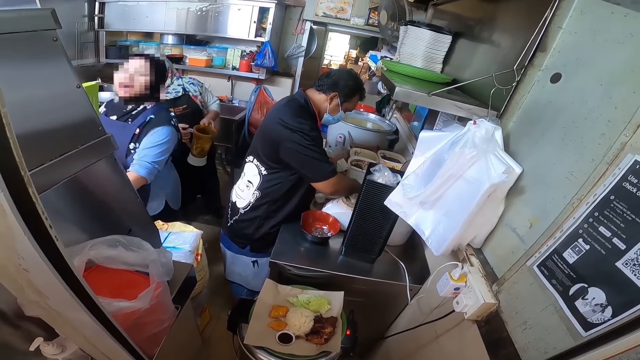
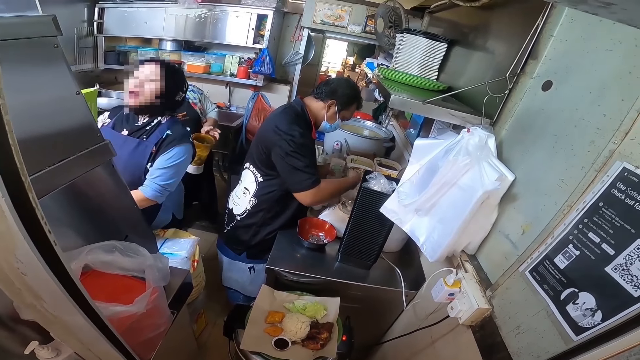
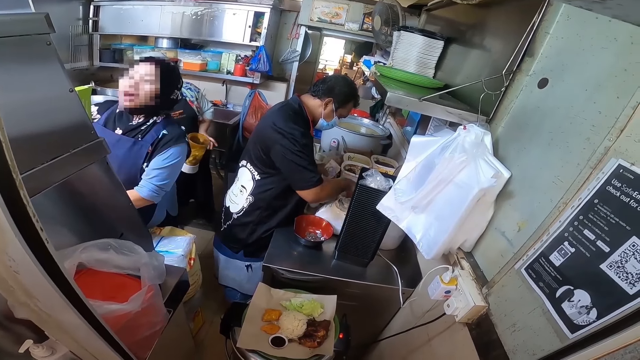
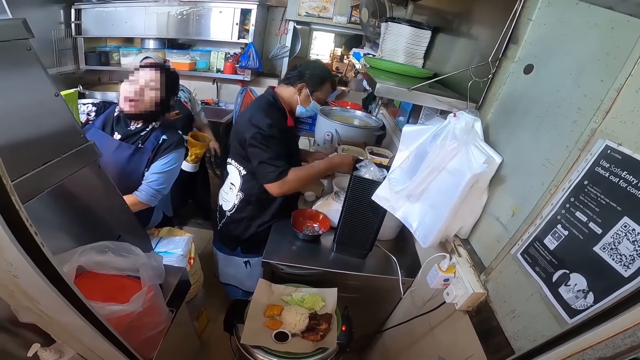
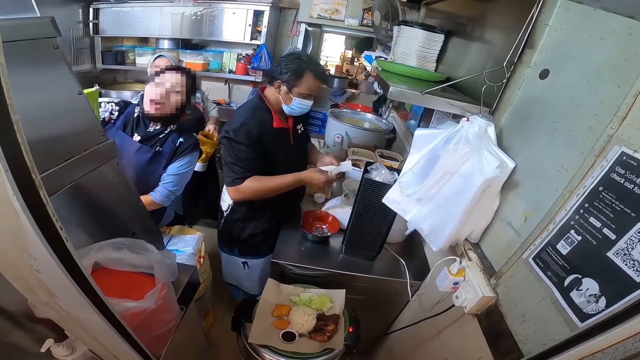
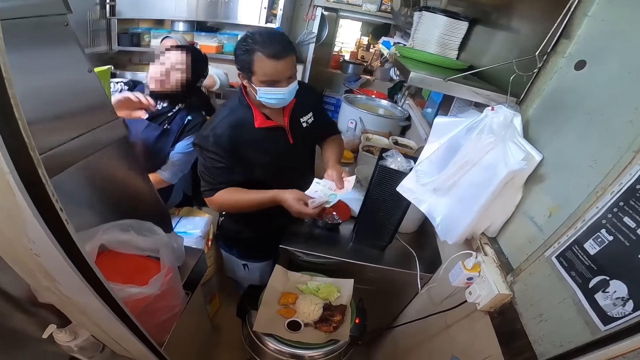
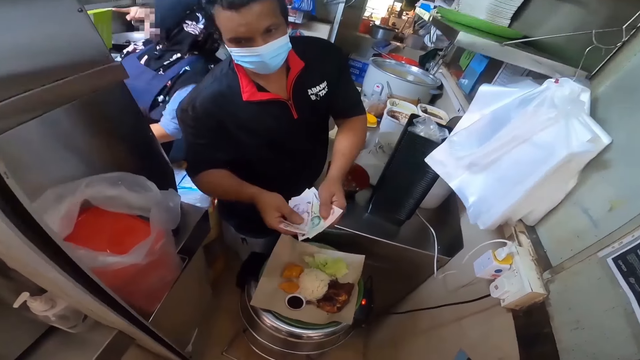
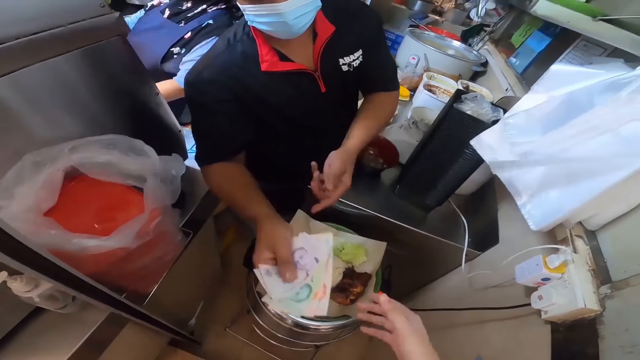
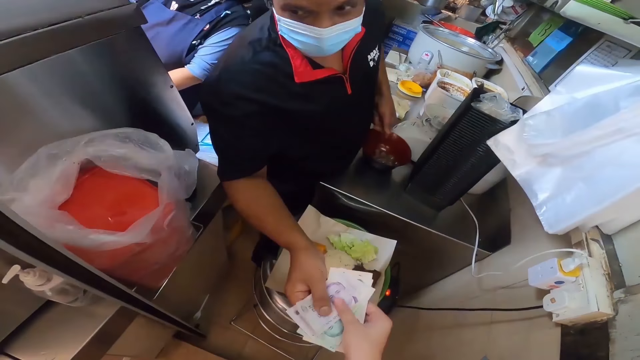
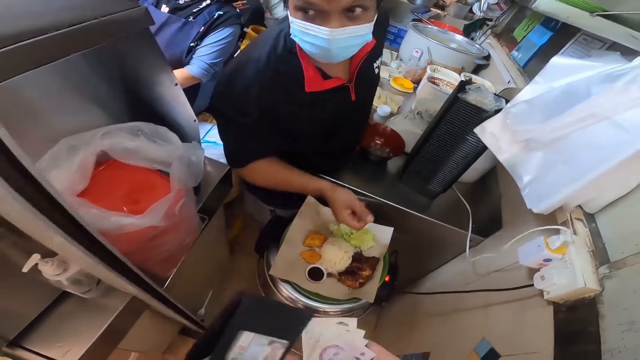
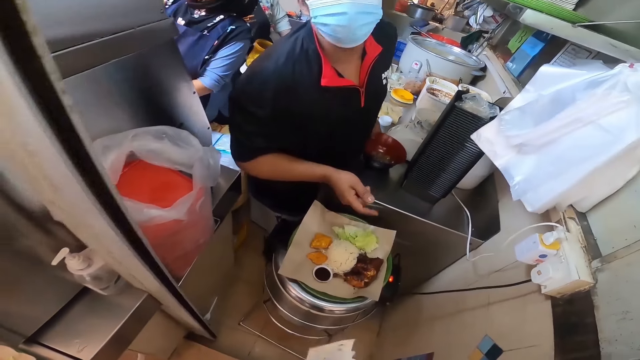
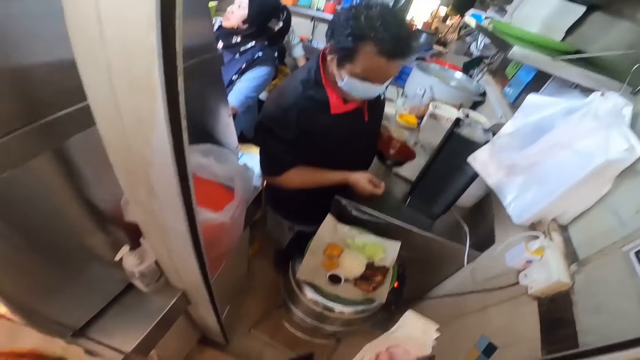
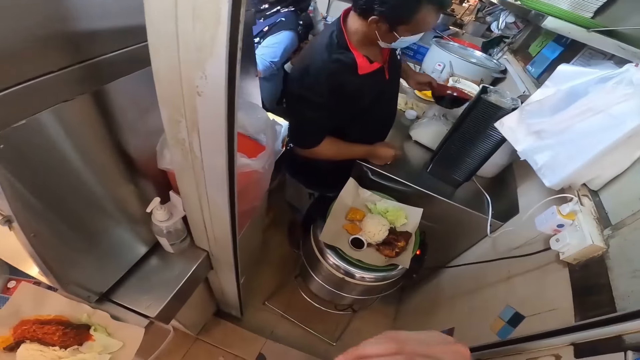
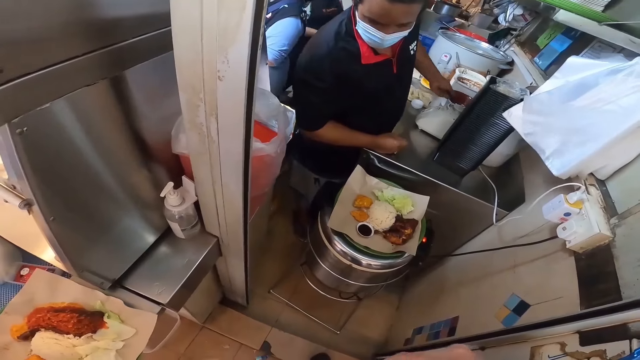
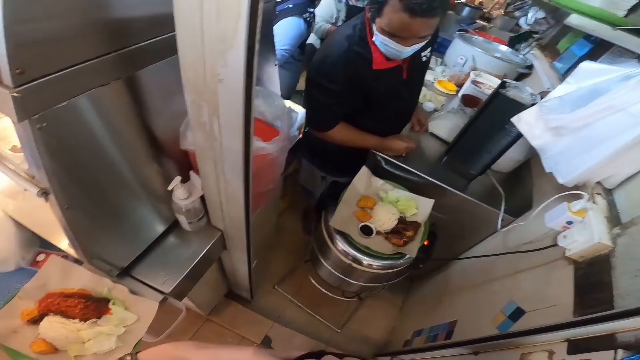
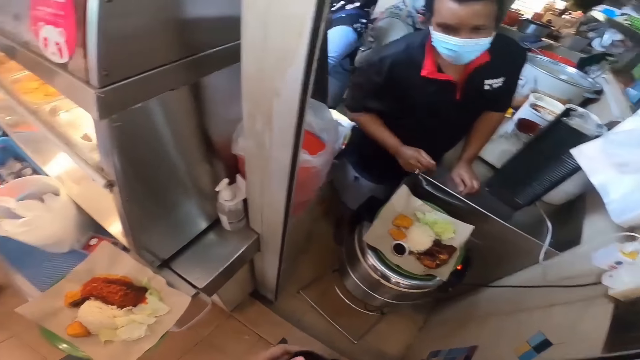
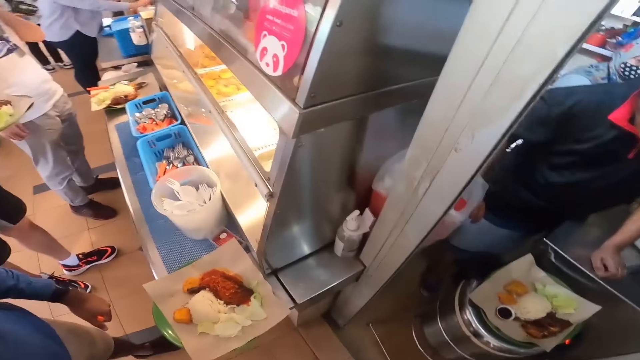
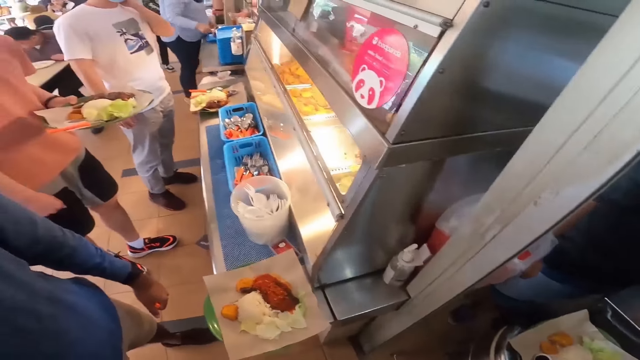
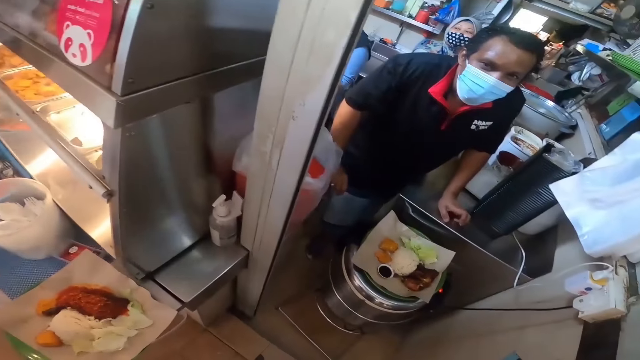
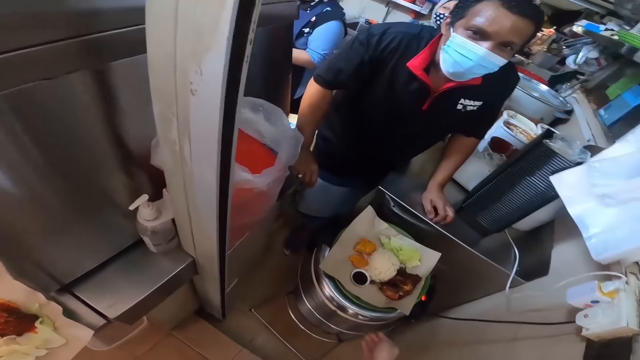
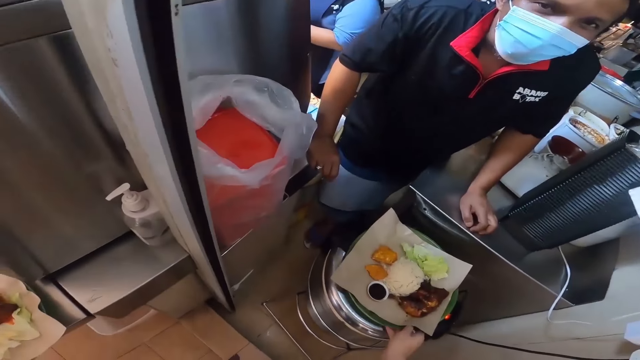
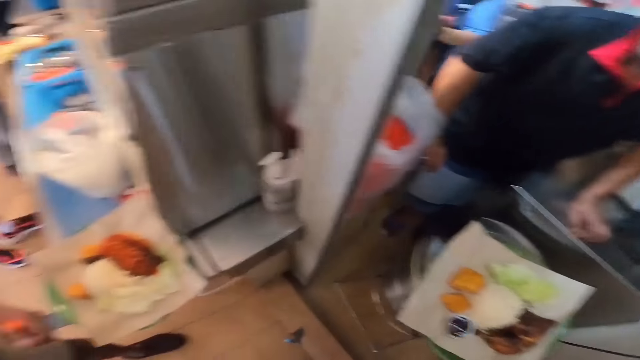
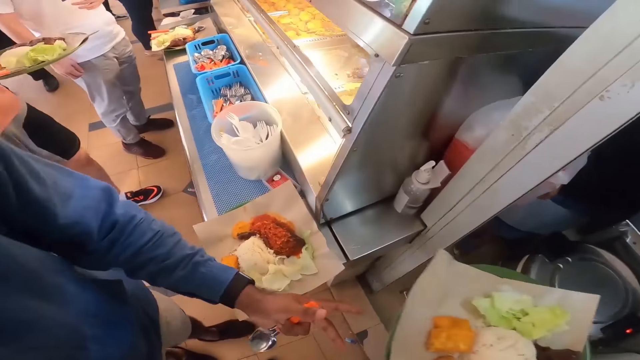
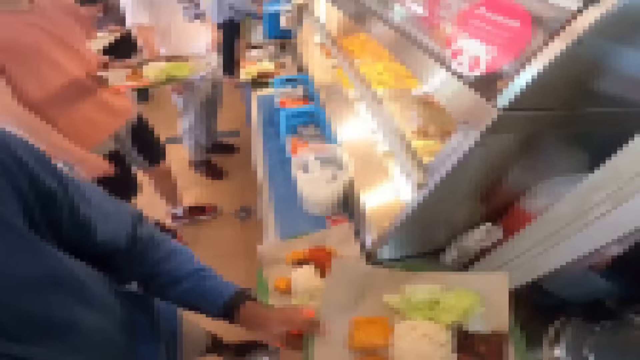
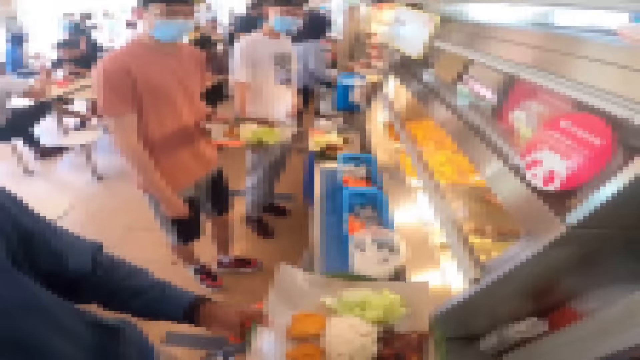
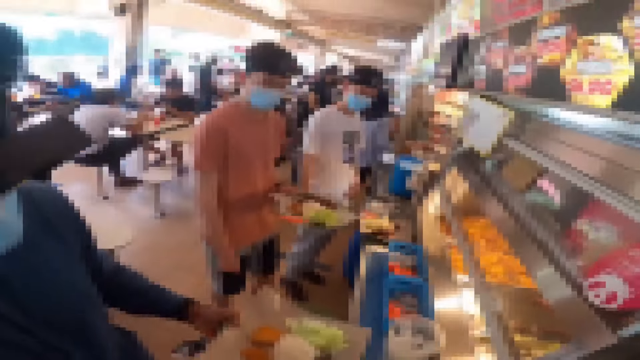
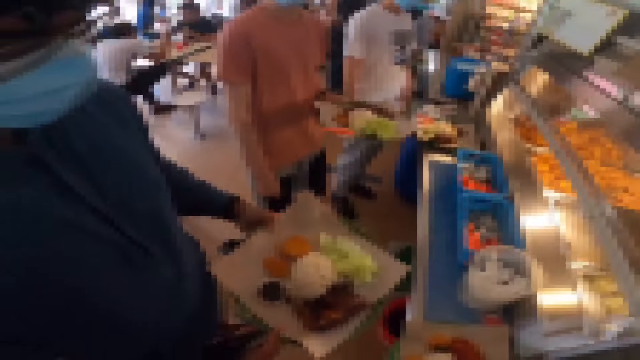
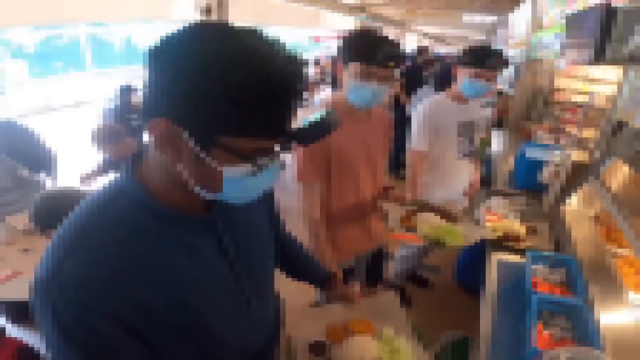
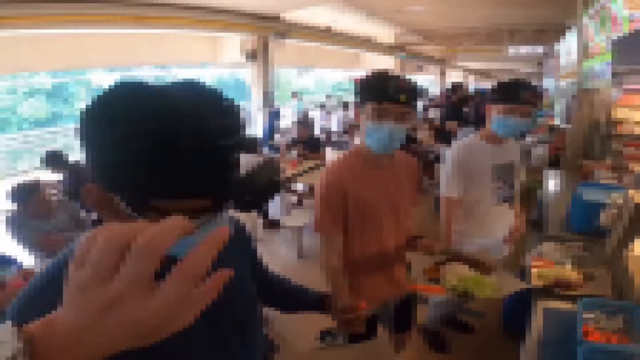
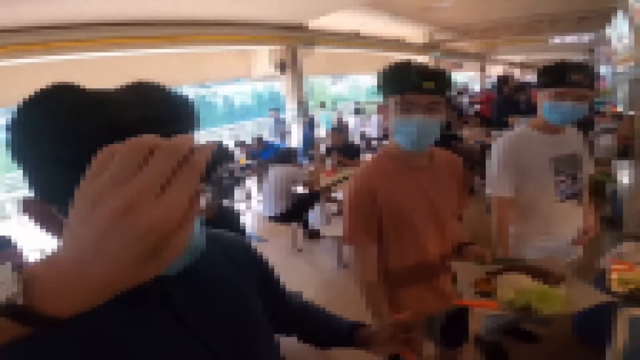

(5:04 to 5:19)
A person gives the camera wearer cash balance. The camera wearer receives the cash balance. The person returns the coin bowl. Another person gives the camera wearer the plate of food. The camera wearer takes the plate of food. They give the other person food. The other person receives the food from the camera wearer. The other person adjusts the head camera.
